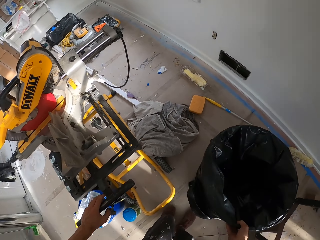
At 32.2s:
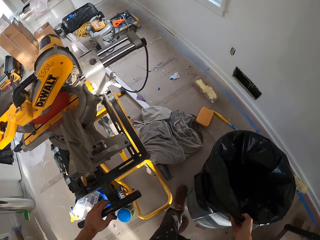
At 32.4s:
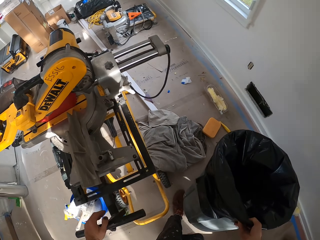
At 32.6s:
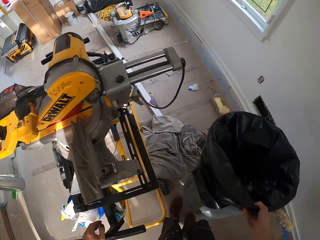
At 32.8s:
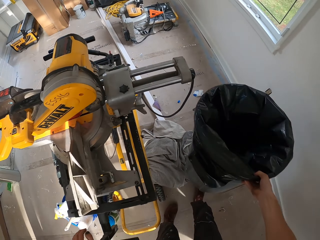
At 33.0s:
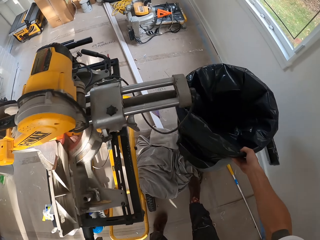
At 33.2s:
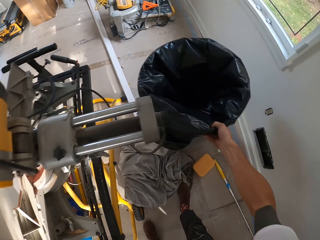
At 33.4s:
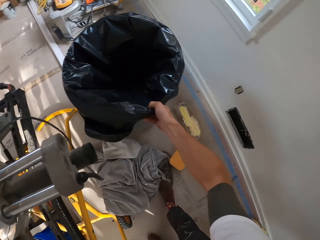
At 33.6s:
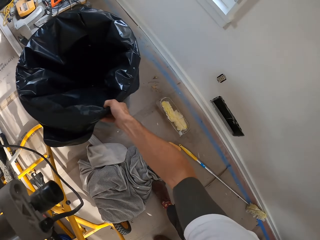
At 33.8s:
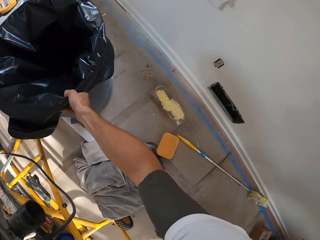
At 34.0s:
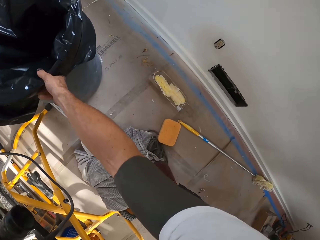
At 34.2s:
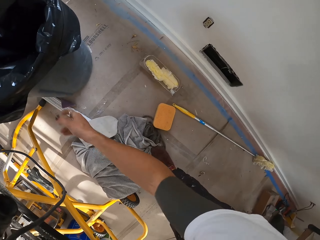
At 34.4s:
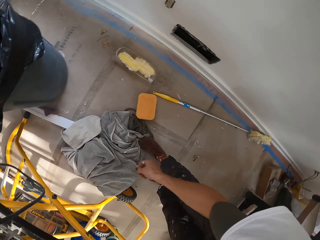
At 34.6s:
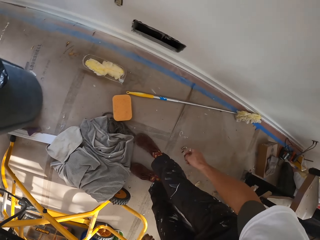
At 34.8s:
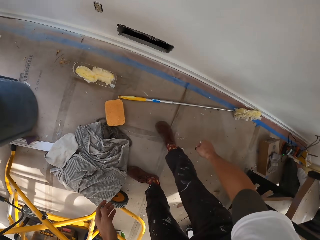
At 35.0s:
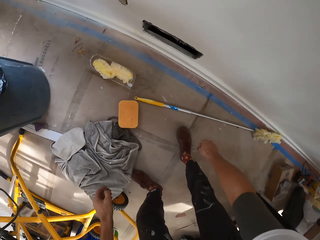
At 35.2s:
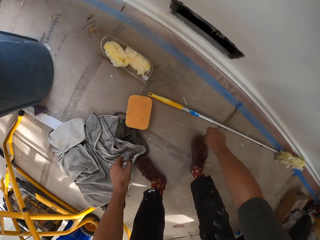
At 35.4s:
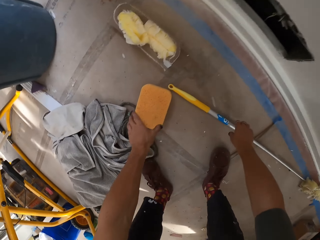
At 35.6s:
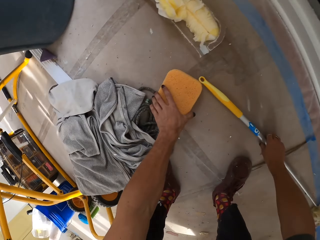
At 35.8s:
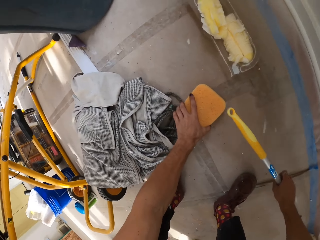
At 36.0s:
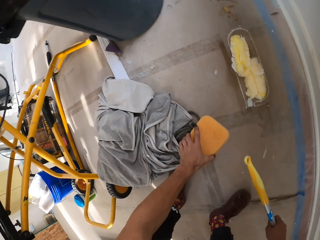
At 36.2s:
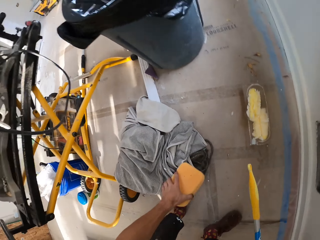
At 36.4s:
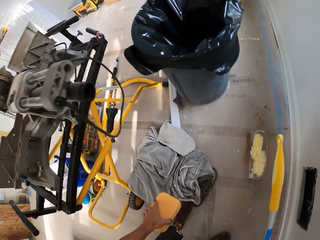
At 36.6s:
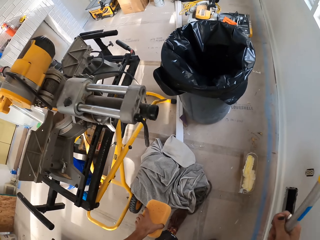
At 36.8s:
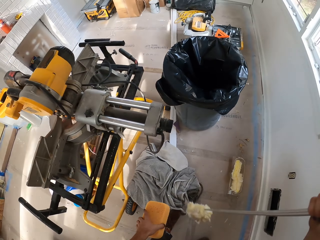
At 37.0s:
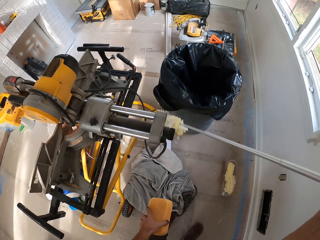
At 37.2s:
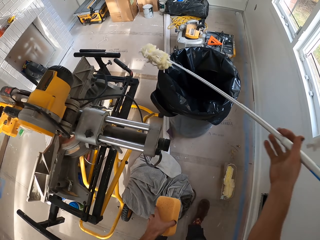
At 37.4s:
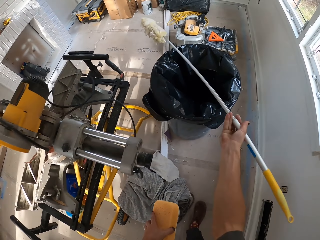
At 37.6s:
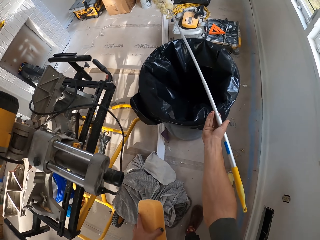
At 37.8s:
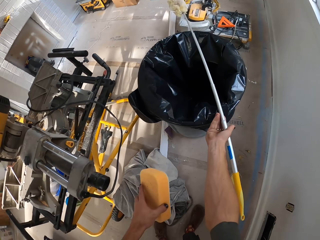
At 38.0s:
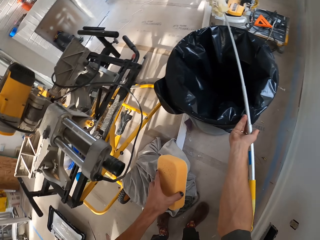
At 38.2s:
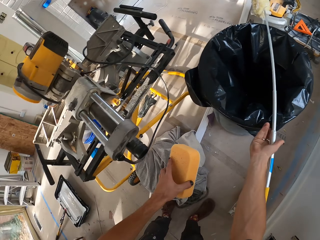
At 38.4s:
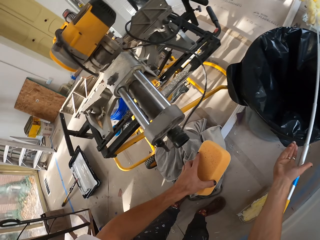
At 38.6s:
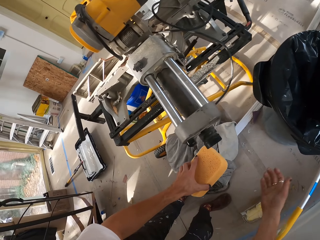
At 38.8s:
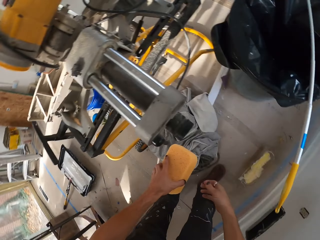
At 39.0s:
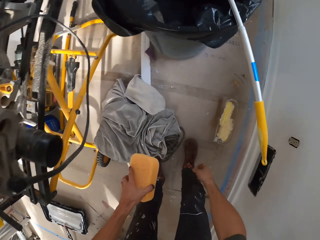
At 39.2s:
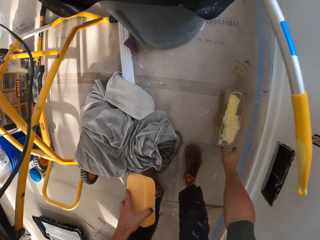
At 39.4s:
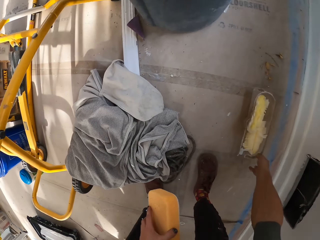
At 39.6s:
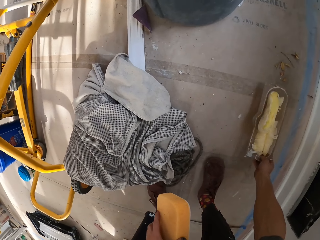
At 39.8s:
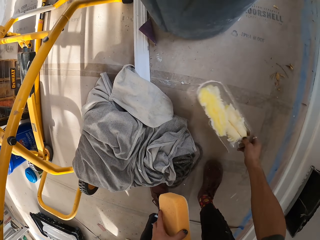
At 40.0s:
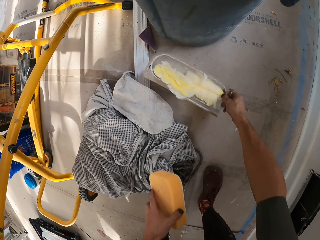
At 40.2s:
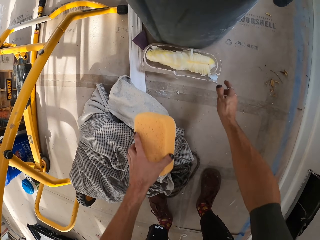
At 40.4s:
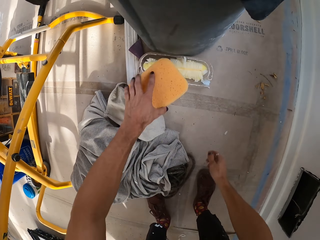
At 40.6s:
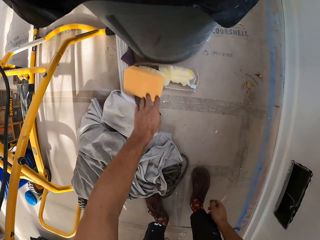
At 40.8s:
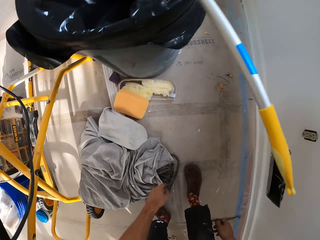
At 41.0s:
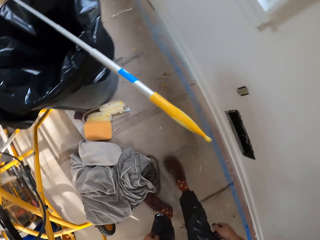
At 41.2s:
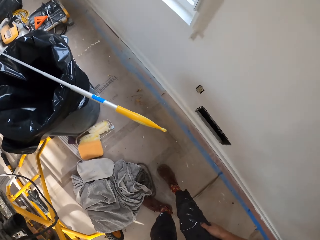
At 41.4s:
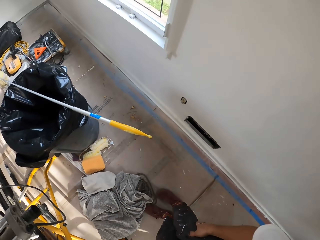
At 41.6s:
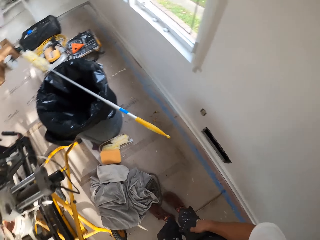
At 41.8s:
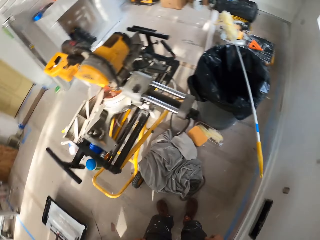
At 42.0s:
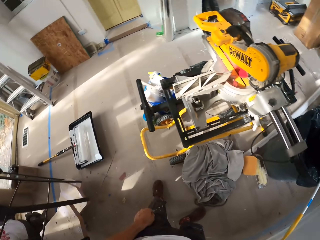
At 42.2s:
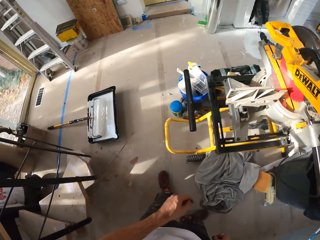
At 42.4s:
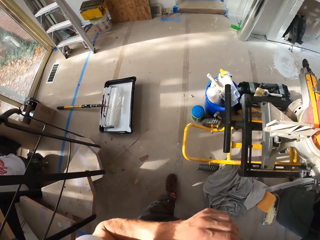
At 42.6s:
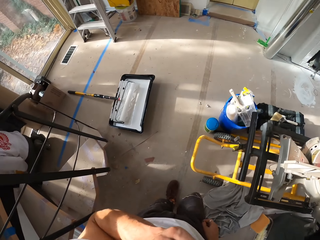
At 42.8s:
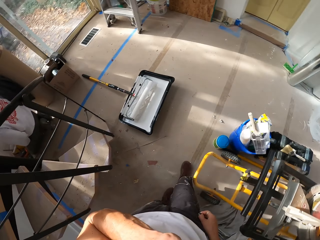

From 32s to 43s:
The camera wearer walks. They put aside a dustbin. They carry the dustbin. They place the dustbin on the floor. They pick up the container and sweeping brush. They place the sweeping brush on the dustbin. They pick up the container. They place the container on the ground.

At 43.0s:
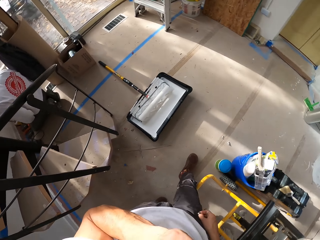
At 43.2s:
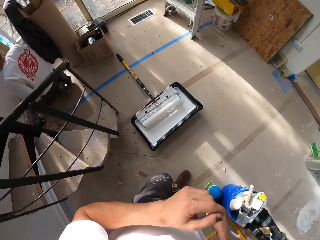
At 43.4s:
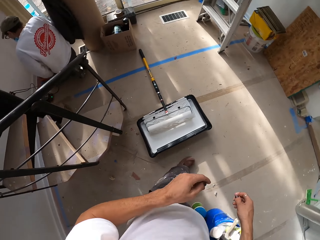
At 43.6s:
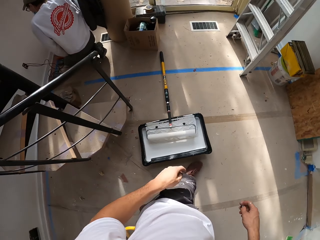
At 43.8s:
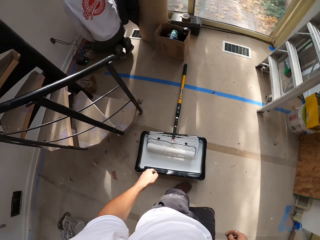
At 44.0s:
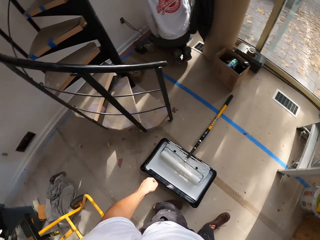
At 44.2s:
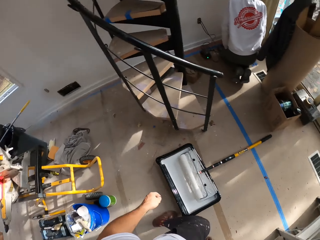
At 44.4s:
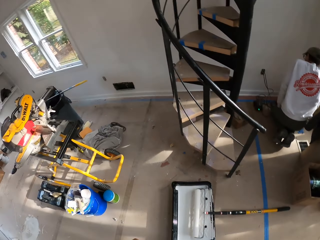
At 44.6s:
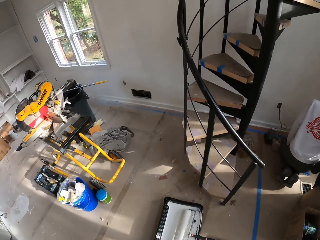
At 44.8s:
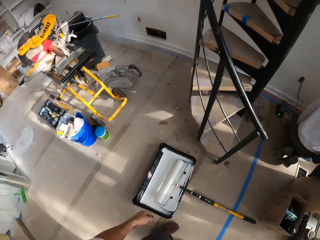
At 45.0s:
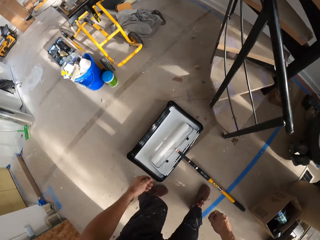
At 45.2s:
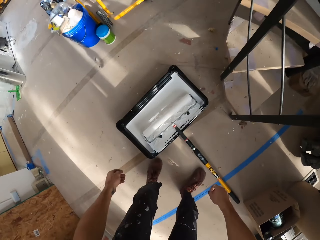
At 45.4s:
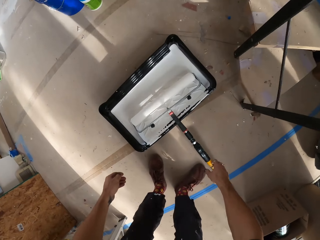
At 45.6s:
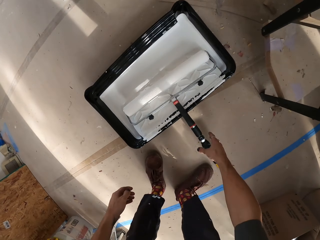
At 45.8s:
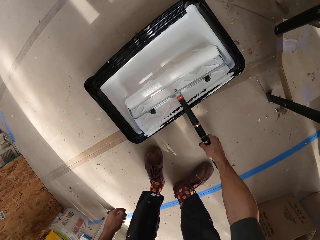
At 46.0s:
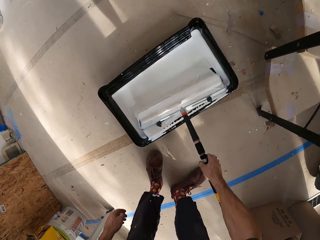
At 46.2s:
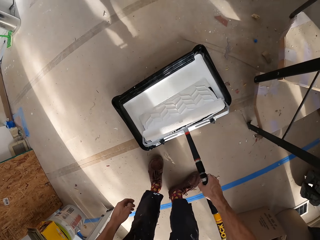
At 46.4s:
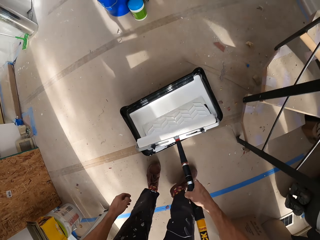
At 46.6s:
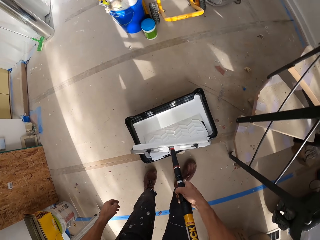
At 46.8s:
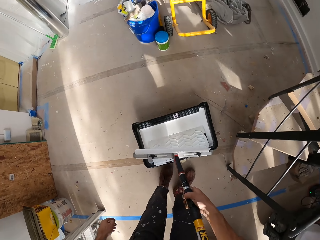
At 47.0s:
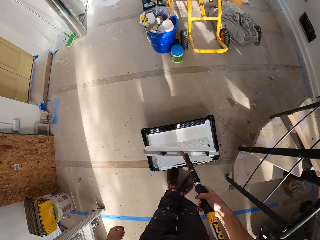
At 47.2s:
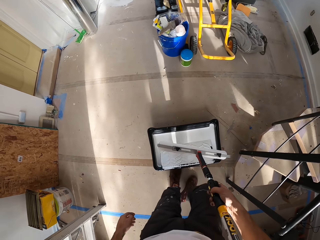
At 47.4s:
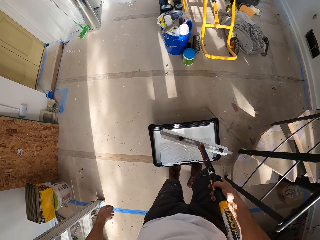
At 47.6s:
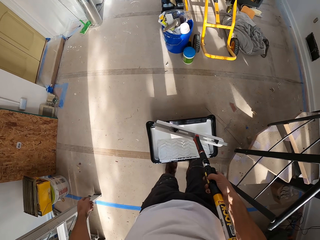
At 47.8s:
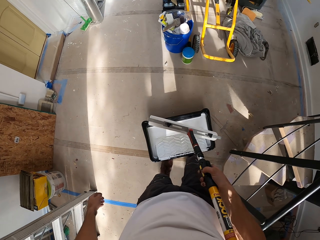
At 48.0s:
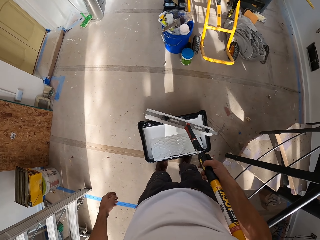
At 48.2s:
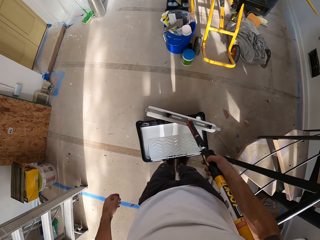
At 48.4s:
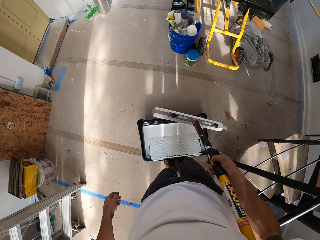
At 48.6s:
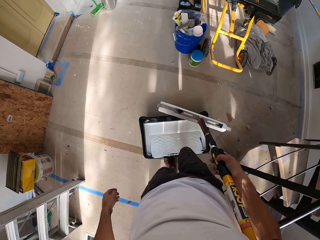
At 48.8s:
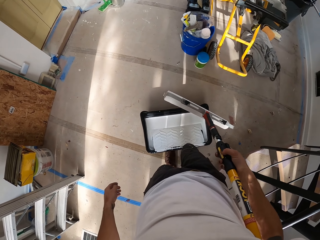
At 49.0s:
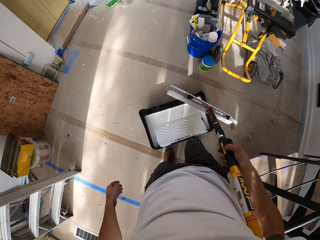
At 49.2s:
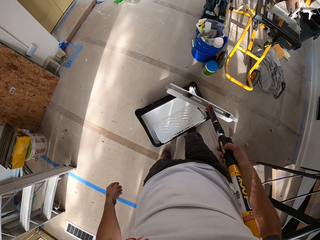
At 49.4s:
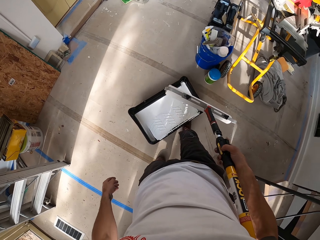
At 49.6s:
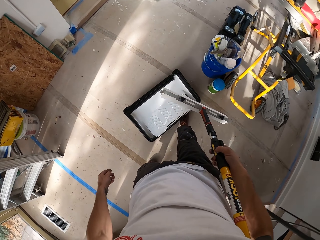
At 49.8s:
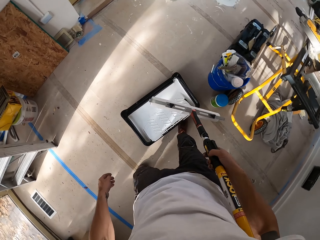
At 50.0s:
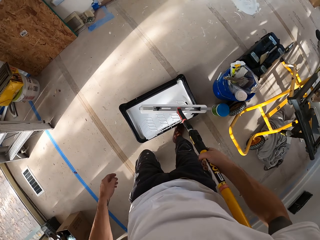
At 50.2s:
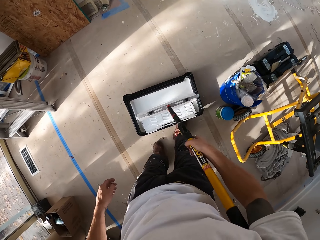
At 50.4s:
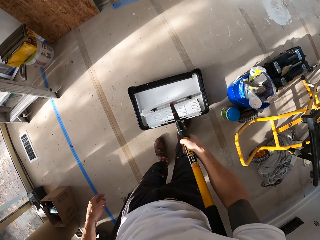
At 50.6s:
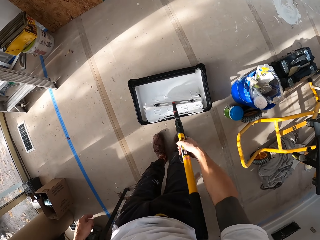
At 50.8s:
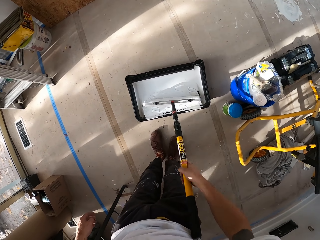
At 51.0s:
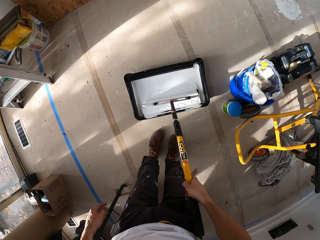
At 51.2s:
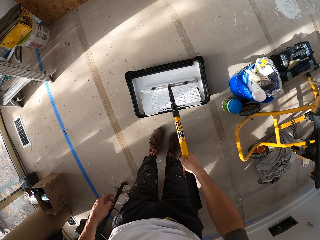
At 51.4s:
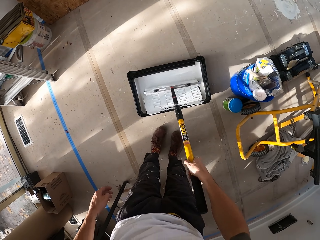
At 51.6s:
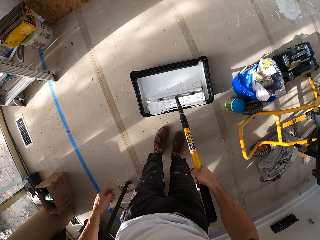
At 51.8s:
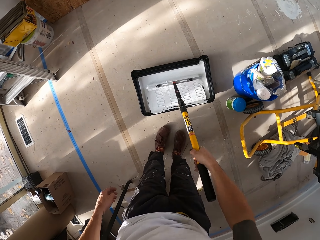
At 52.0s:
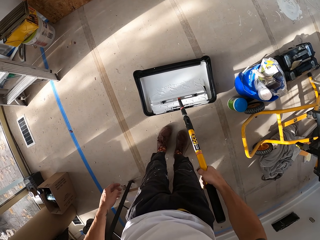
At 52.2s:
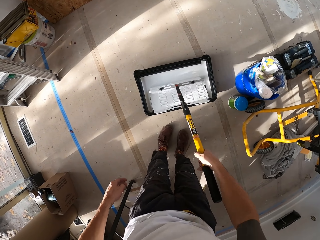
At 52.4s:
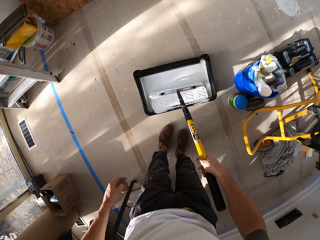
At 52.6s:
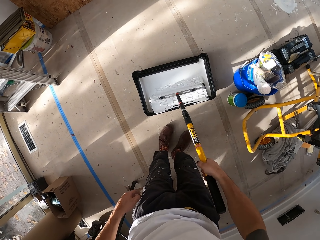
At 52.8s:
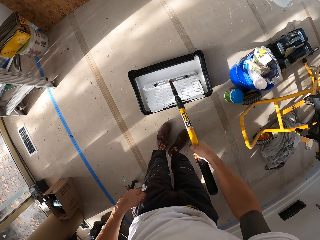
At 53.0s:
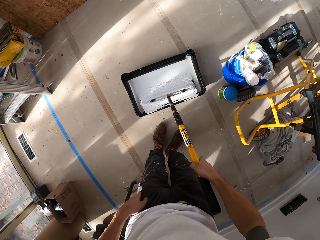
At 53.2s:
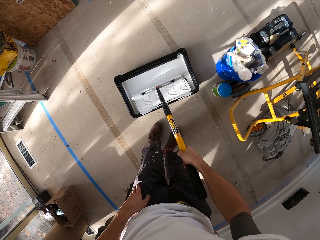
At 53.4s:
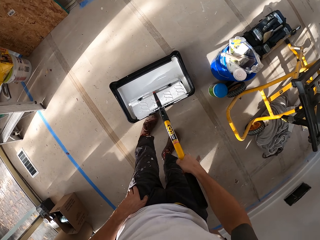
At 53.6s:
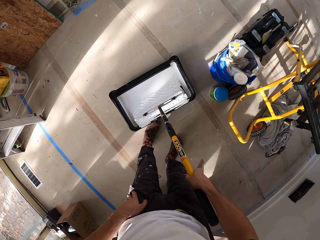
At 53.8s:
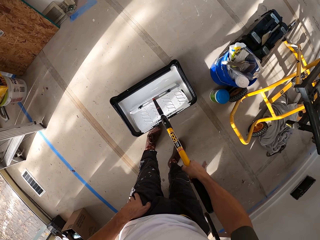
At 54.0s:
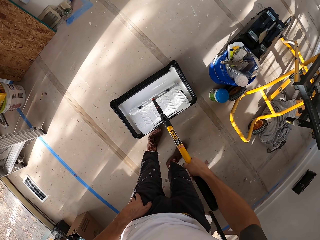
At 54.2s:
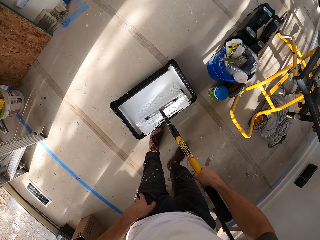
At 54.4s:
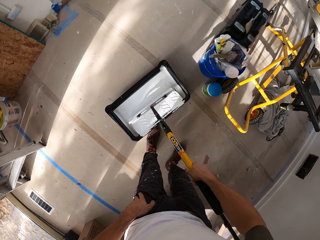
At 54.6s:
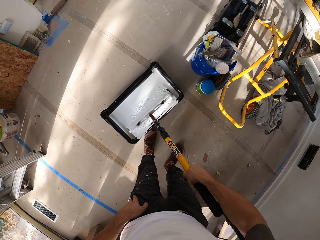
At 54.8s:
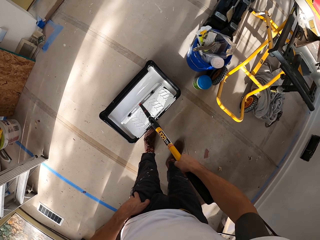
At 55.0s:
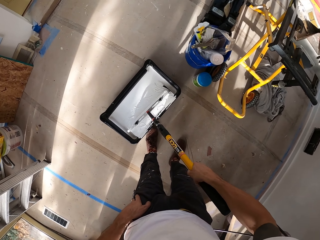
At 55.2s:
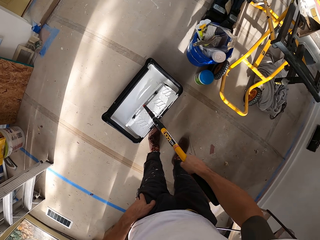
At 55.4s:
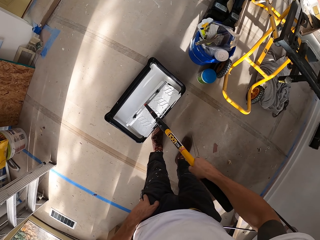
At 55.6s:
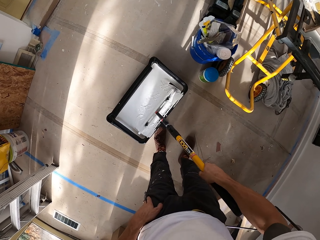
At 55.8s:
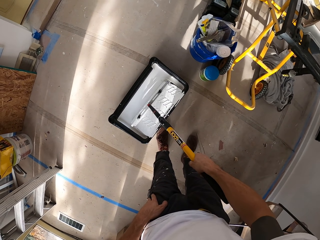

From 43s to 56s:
The camera wearer walks. They pick up the paint roller. They move the tray on the ground. They put the paint roller on the tray. They move the paint roller on the paint.
